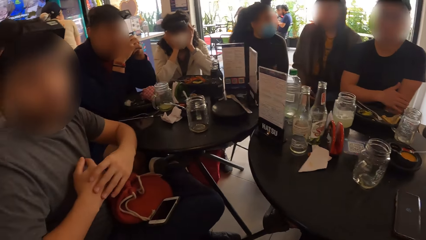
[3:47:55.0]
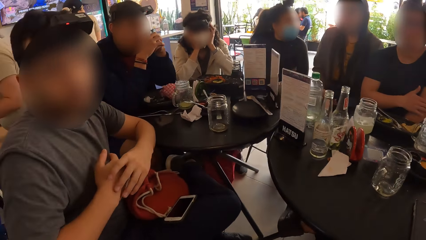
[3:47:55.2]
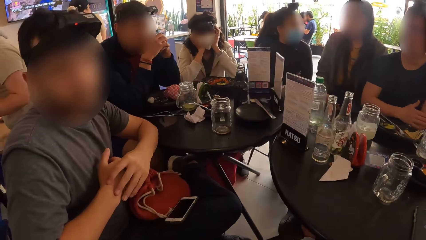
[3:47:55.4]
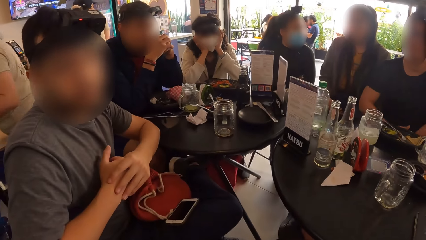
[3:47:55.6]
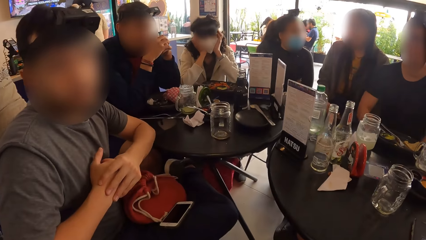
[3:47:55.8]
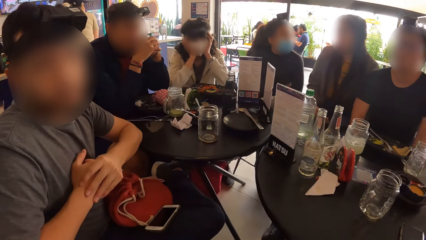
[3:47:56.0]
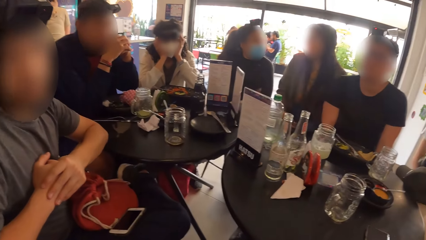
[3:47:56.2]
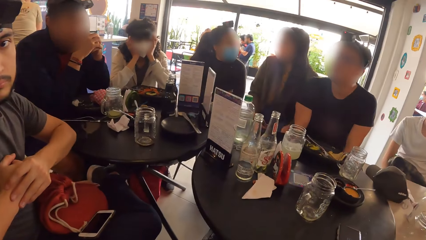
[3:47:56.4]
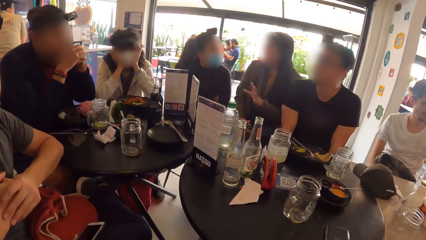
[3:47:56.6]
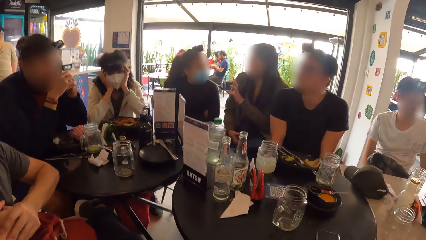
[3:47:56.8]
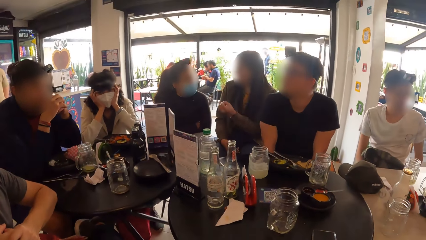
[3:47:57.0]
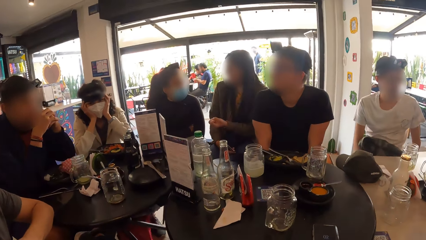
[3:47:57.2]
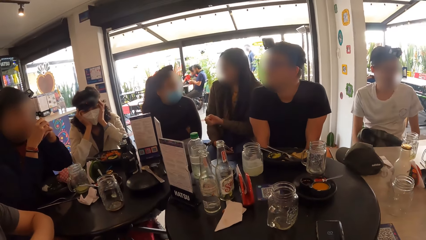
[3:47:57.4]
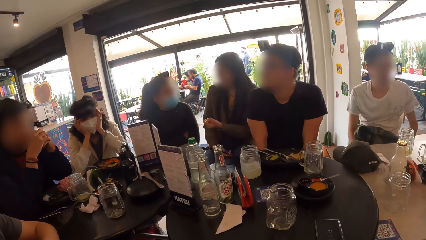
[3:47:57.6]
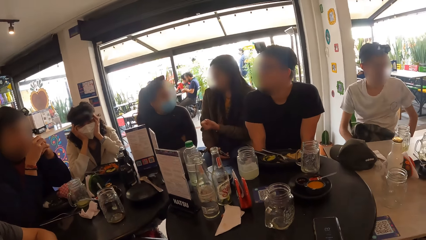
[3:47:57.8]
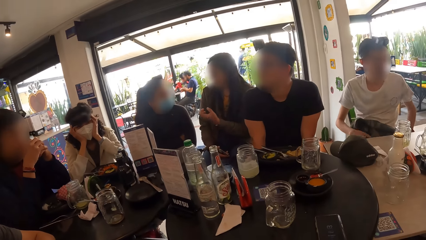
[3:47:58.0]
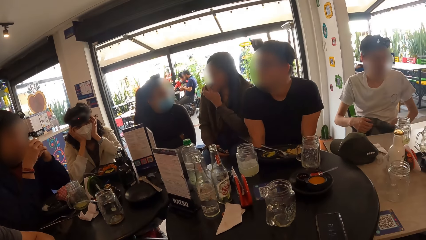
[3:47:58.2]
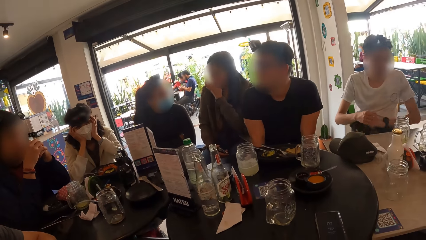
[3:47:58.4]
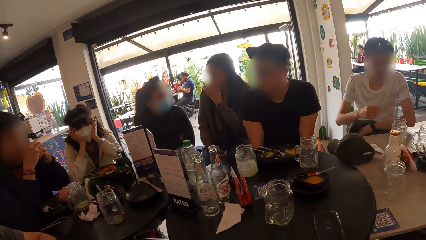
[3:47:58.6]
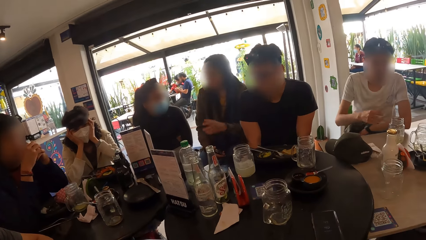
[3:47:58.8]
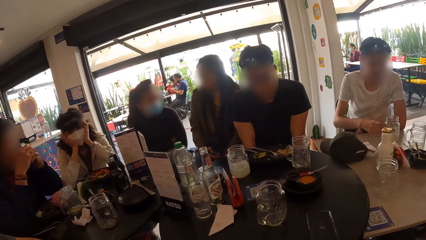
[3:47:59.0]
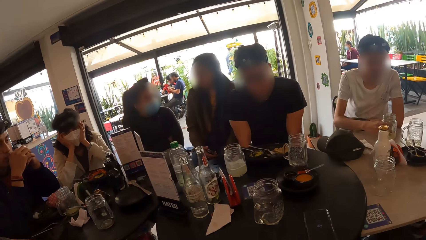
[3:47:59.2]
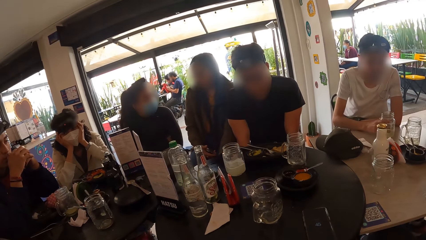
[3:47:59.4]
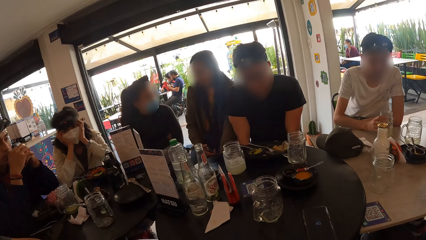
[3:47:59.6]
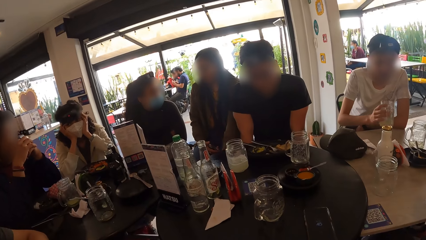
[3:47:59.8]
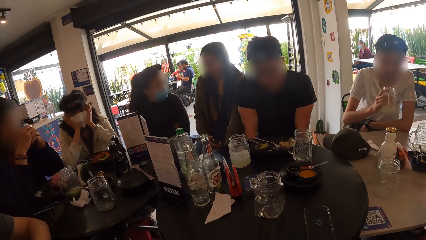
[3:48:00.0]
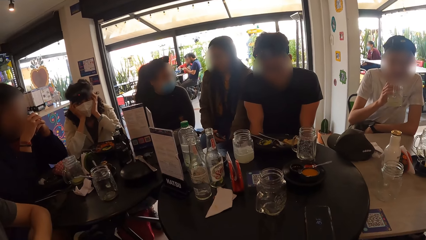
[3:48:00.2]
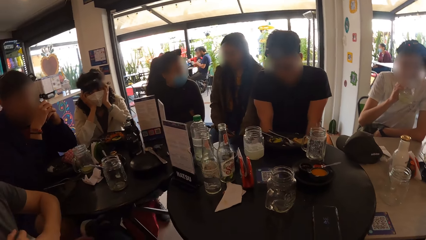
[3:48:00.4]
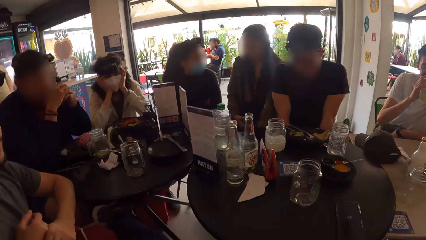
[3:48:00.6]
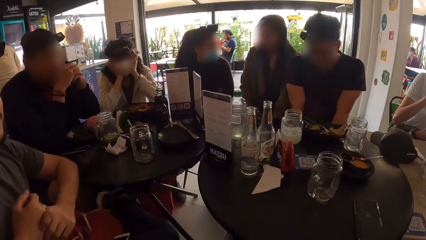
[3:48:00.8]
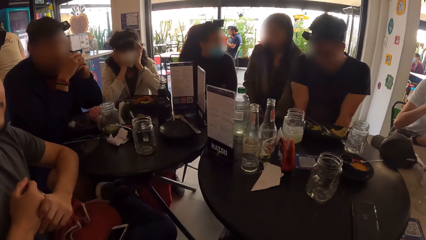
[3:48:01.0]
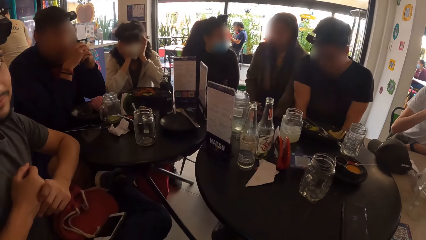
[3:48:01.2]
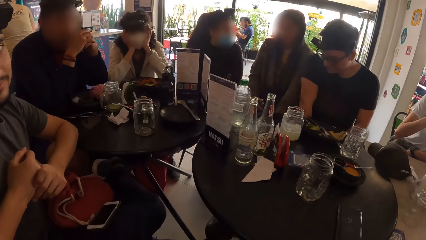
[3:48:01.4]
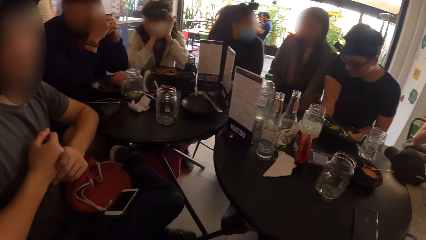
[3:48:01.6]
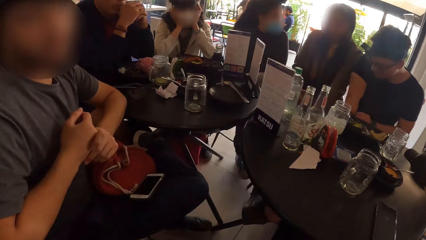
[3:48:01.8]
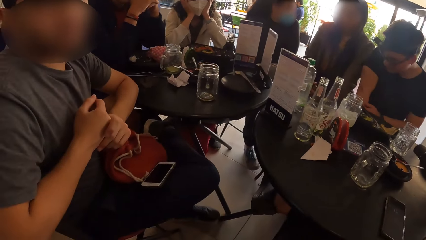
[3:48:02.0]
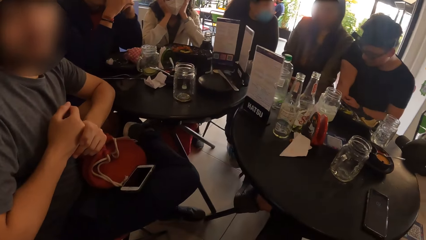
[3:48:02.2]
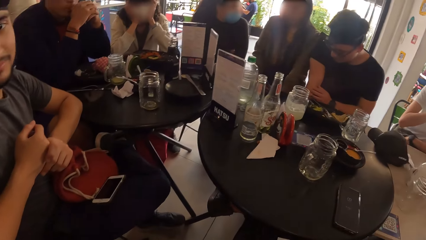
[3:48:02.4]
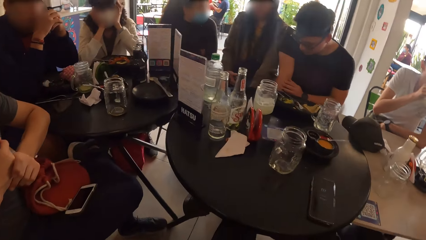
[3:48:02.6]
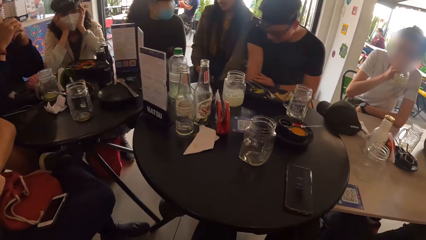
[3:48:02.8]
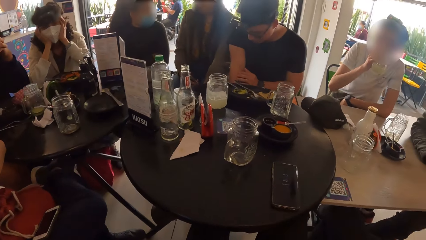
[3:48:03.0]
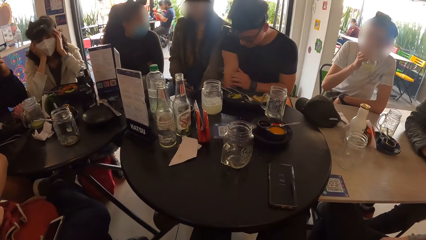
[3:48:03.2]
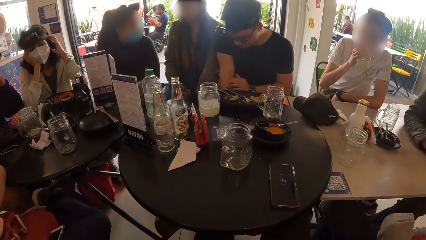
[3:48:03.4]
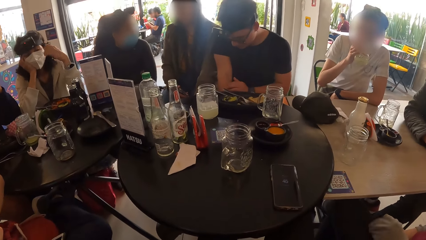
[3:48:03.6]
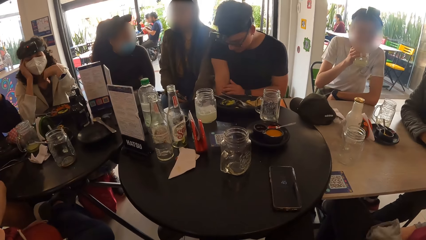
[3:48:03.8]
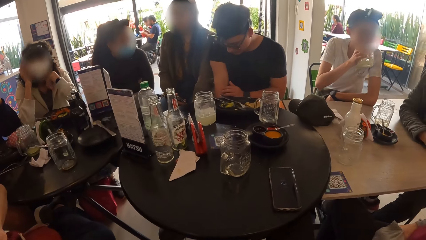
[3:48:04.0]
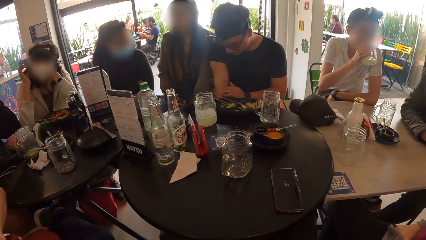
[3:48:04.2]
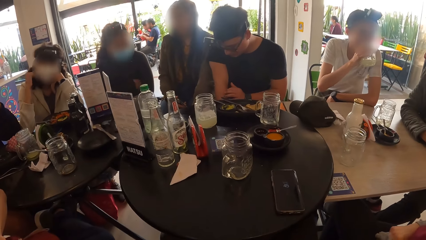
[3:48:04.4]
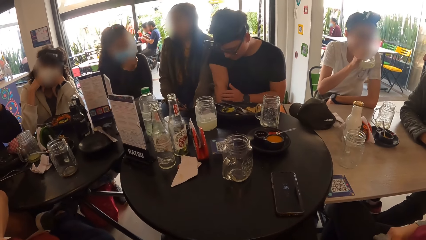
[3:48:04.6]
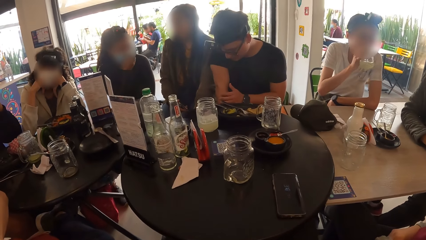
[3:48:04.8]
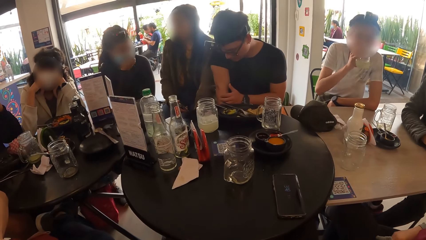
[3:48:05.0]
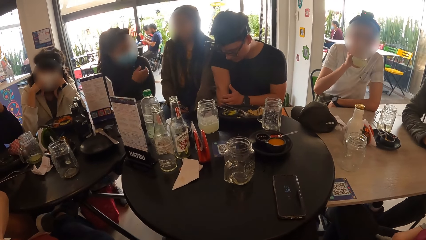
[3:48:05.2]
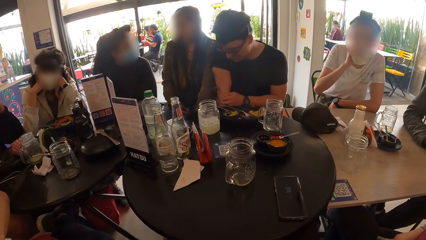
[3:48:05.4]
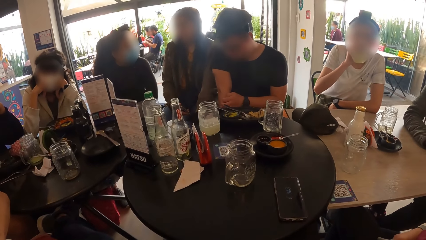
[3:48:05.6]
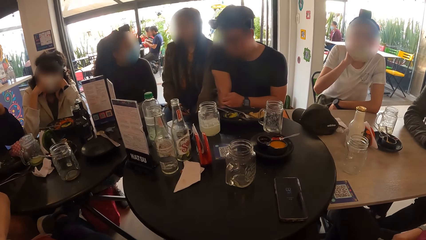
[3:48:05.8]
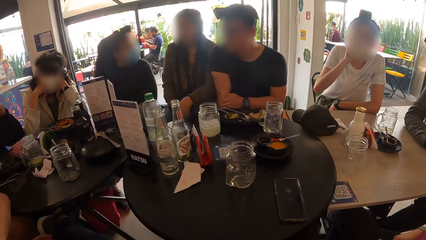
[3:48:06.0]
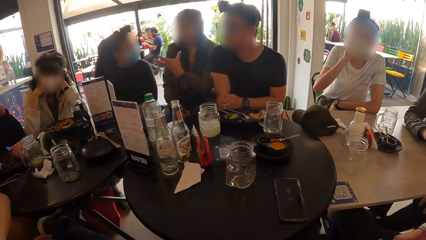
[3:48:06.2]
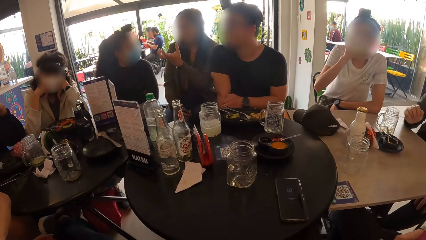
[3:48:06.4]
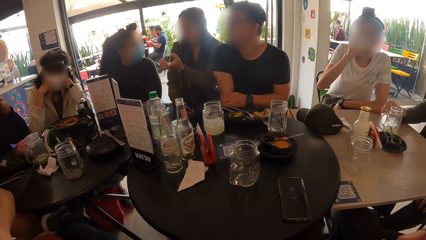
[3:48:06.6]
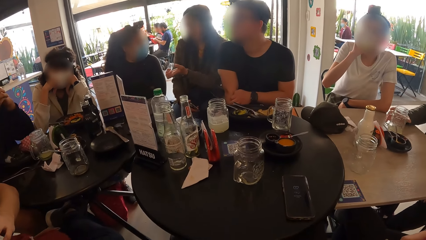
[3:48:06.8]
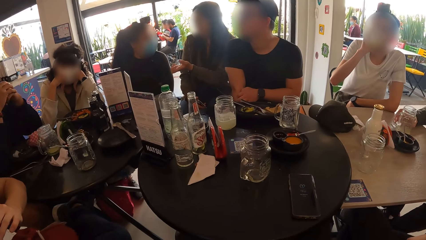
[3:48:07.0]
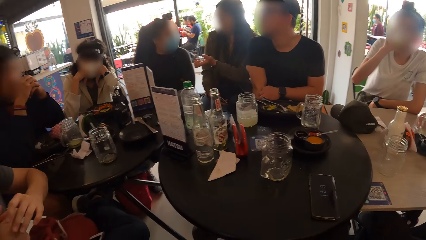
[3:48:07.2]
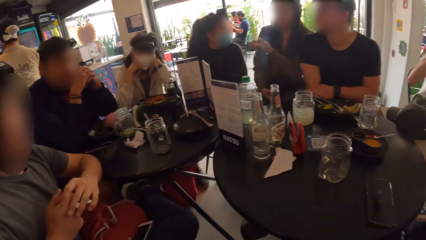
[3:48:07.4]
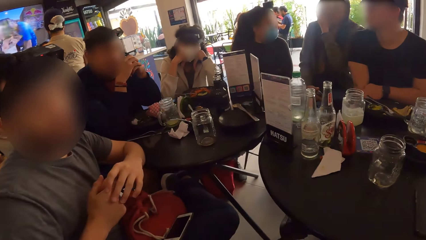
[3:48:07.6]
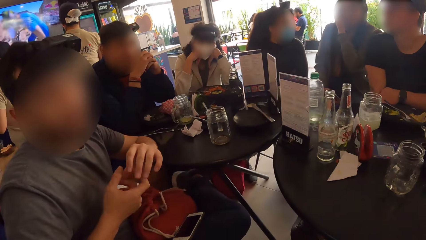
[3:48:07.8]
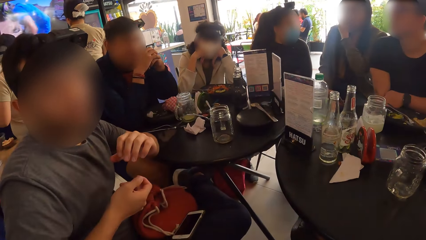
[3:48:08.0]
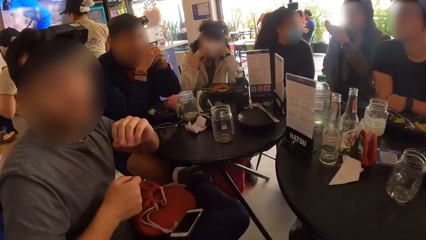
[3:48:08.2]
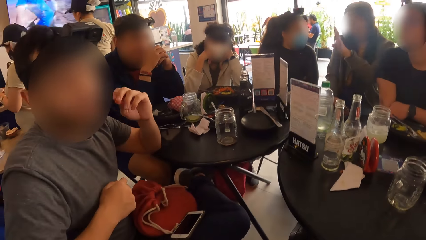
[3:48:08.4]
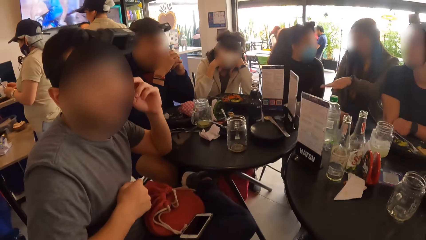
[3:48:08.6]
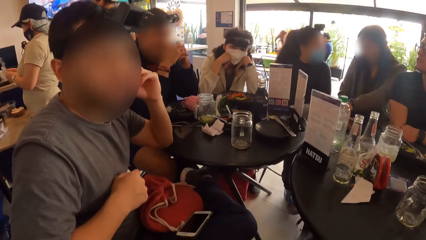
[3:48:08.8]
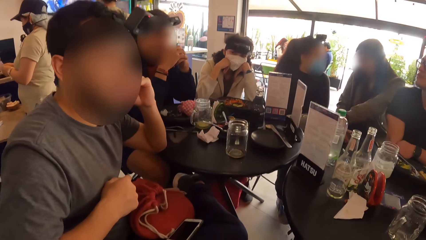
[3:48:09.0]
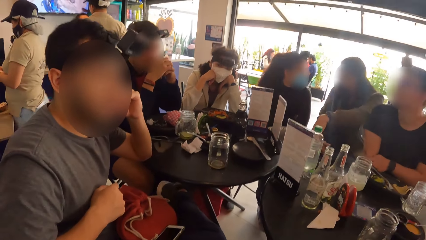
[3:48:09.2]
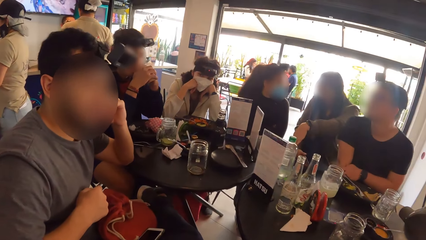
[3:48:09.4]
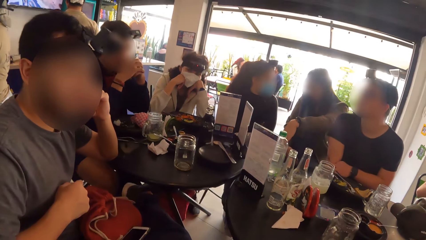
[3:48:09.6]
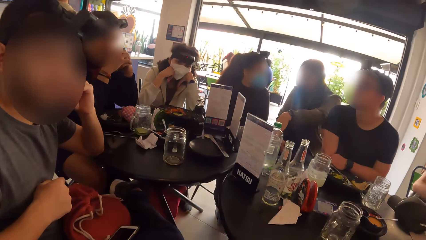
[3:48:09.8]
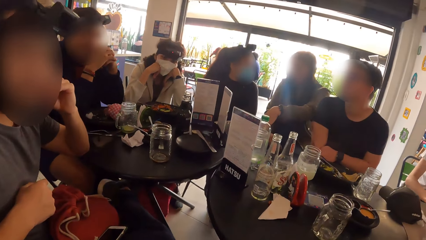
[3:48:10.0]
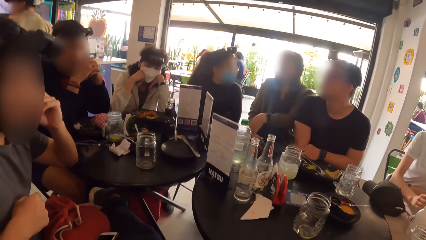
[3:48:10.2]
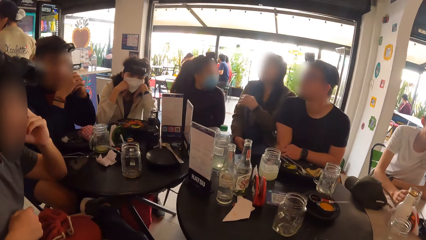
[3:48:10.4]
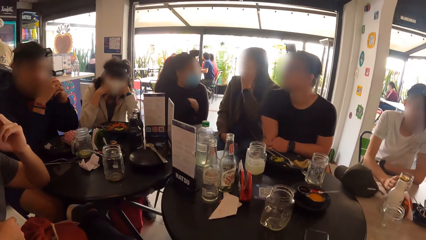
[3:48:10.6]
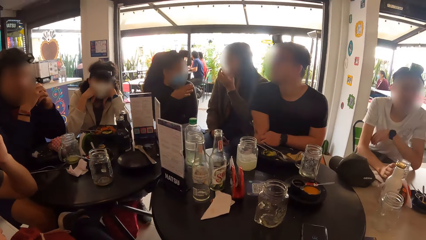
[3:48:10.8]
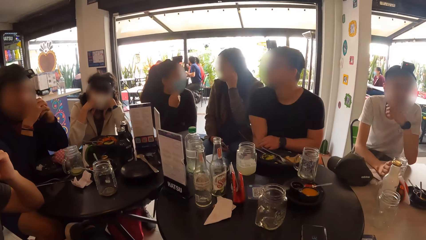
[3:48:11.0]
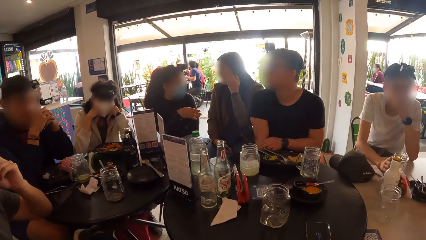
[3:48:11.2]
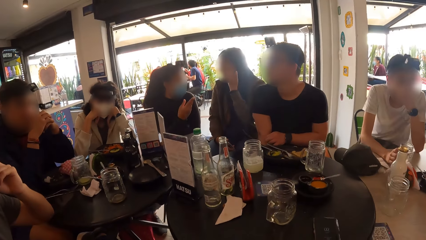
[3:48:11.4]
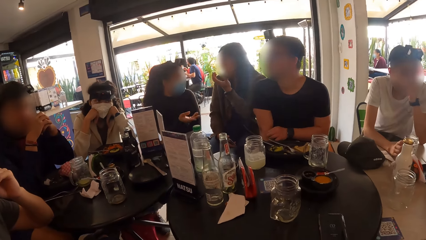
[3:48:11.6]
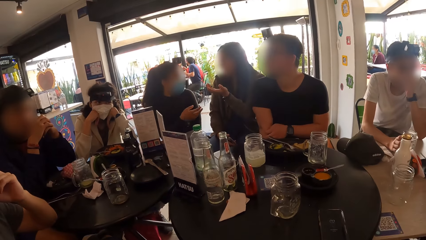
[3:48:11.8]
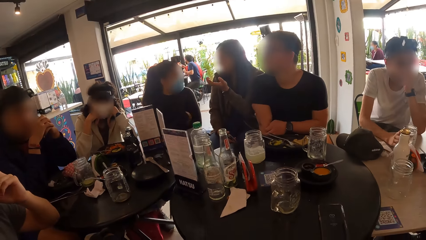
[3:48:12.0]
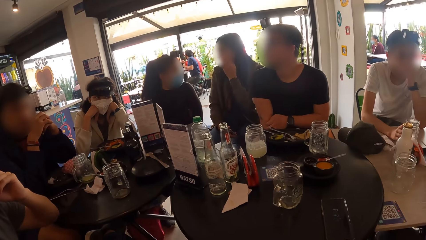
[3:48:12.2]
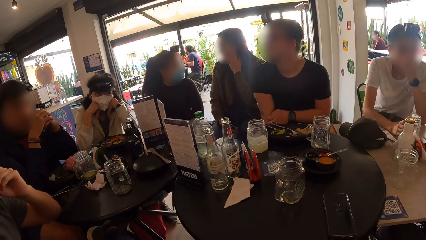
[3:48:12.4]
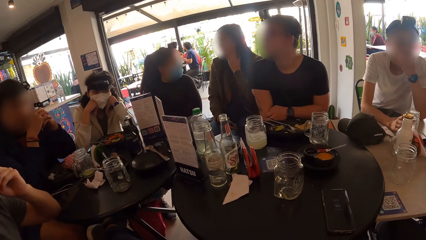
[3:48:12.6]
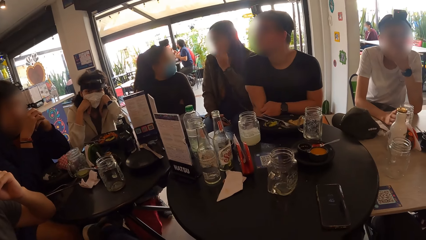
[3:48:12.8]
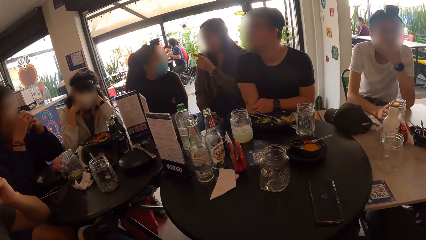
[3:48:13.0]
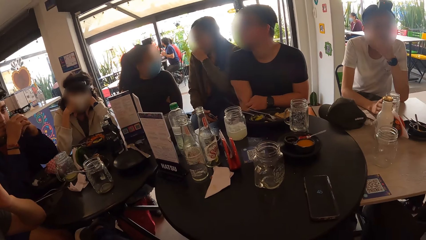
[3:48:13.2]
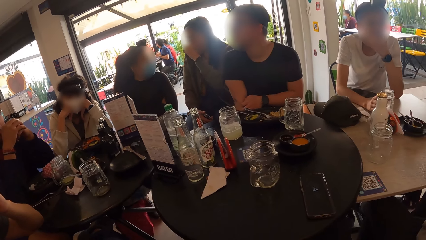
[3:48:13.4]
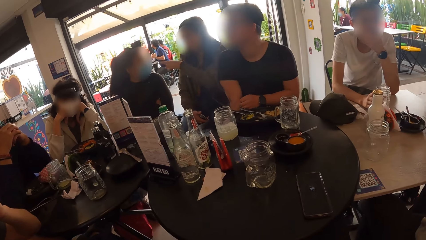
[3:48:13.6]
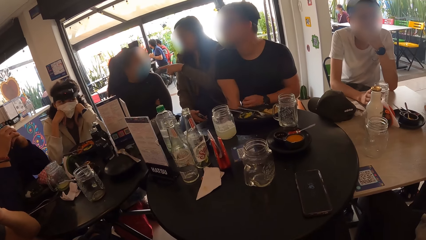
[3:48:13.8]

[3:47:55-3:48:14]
The camera wearer stares at the table. They interact with a man. They stare at the table. The man drinks from a cup in his right hand. The camera wearer turns towards the man. They interact with the man. The man drops the cup on the table with his right hand. The camera wearer stares at the table.
